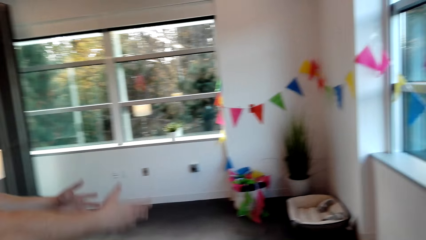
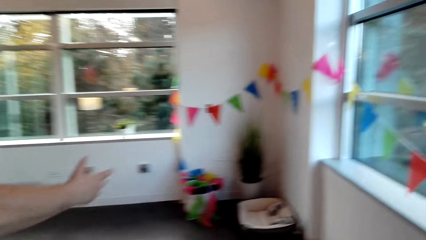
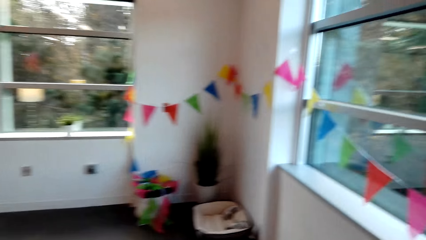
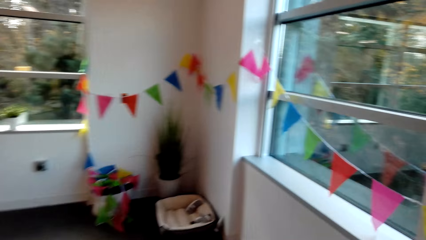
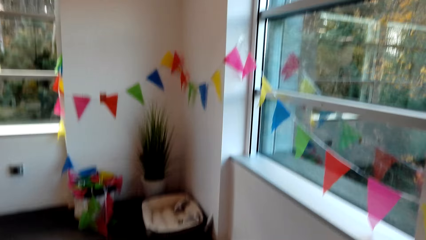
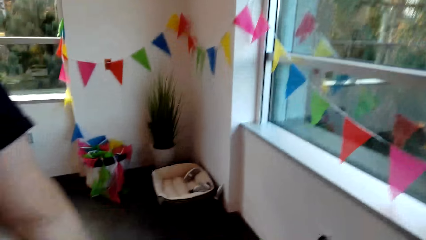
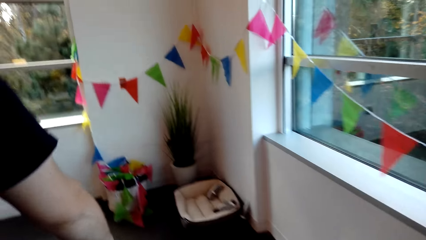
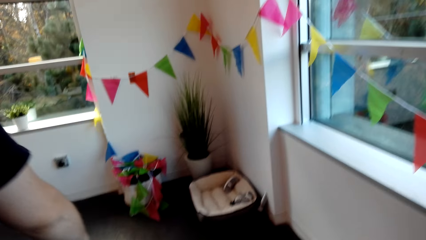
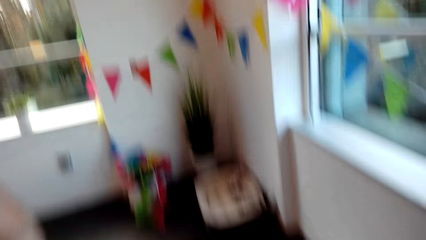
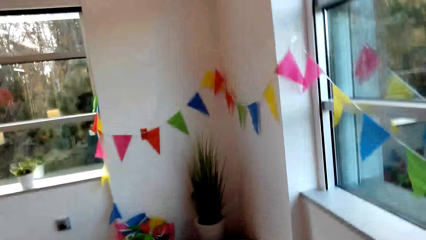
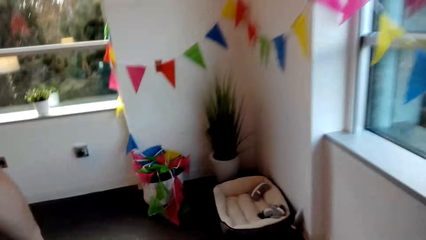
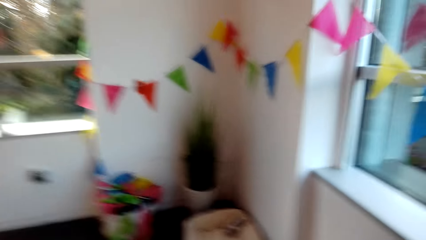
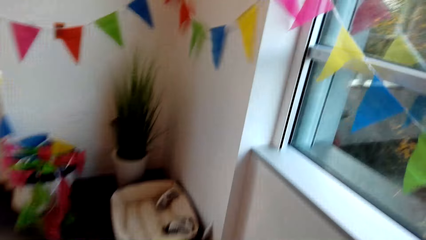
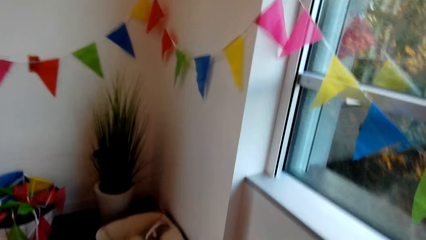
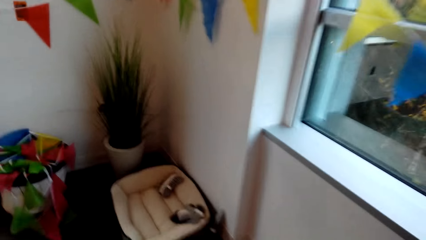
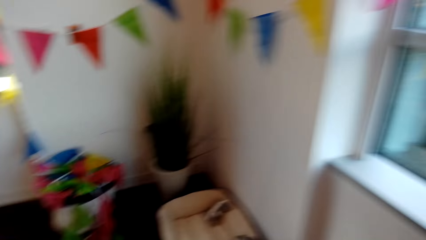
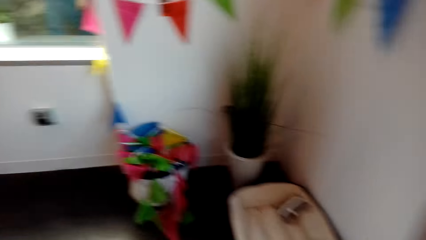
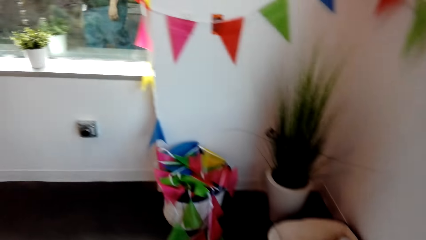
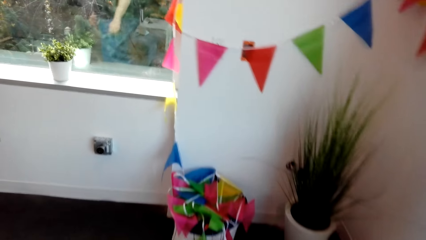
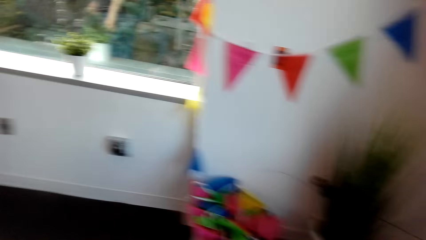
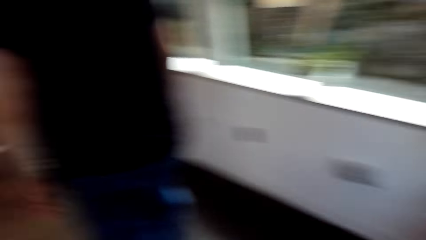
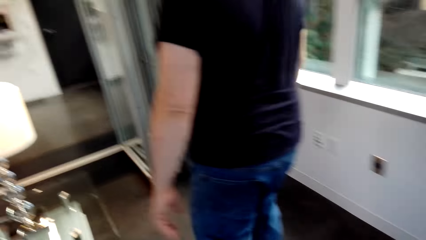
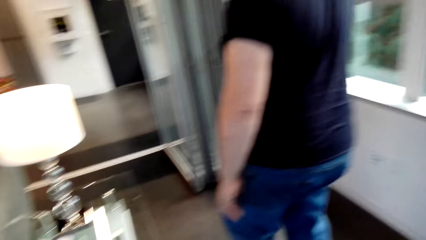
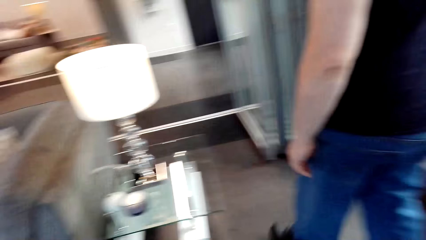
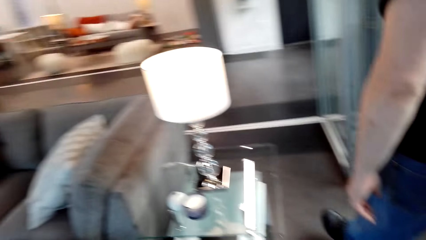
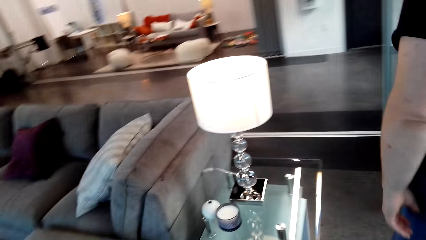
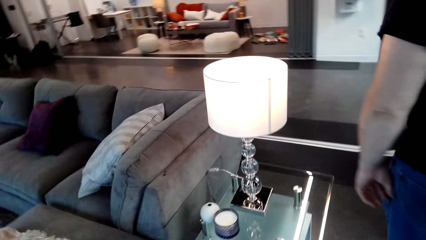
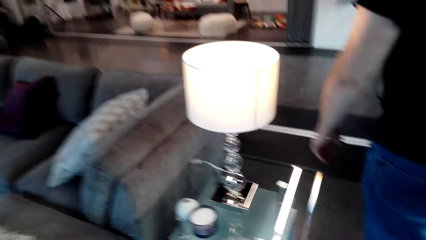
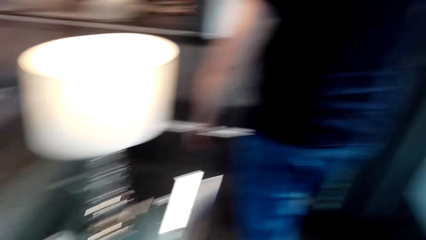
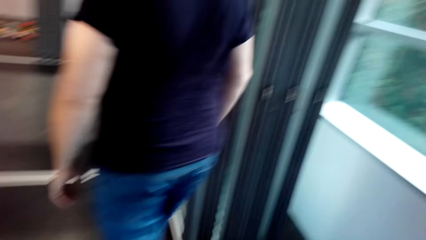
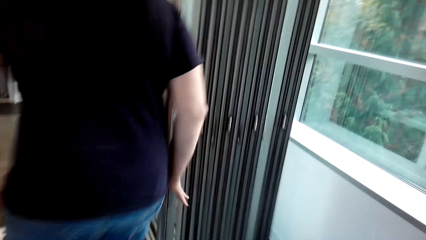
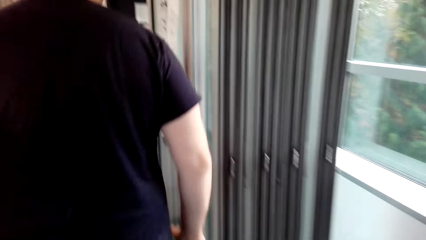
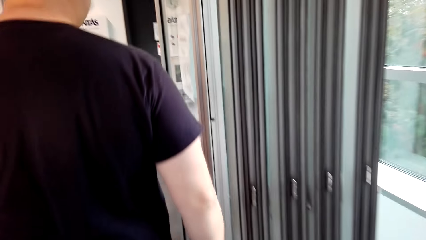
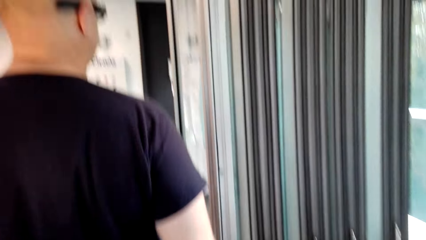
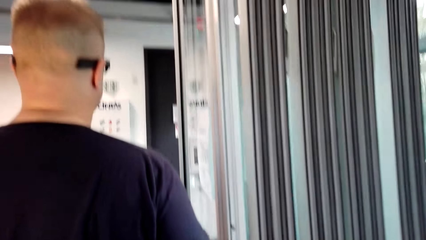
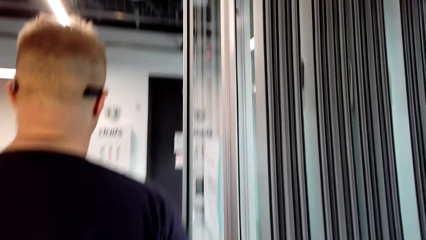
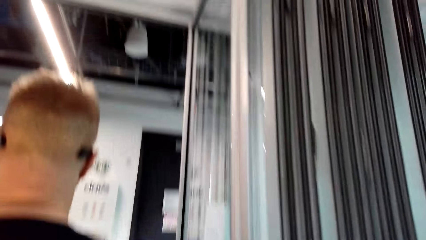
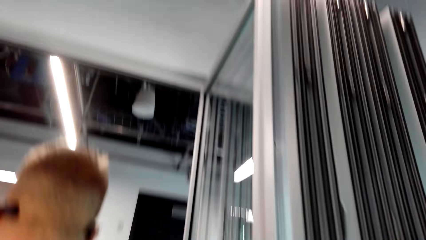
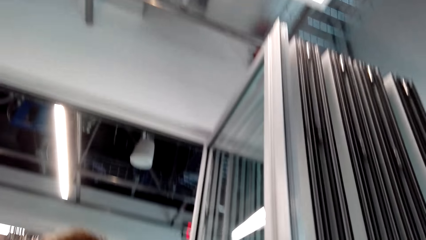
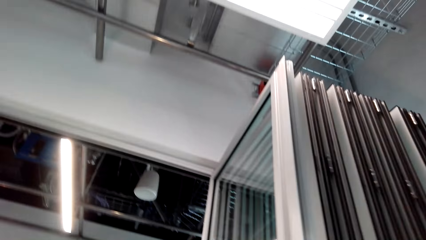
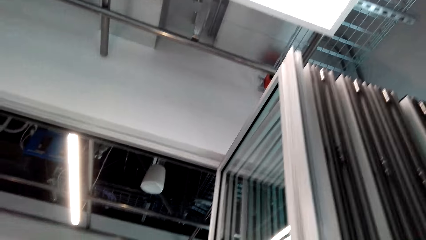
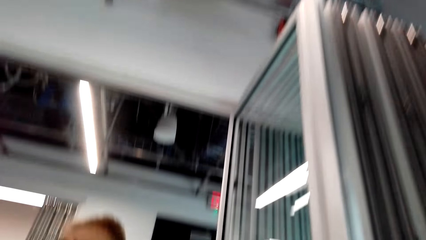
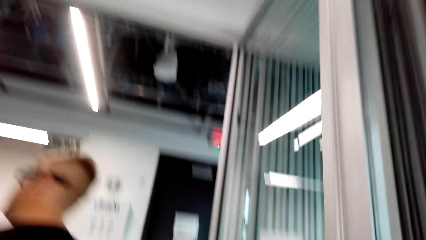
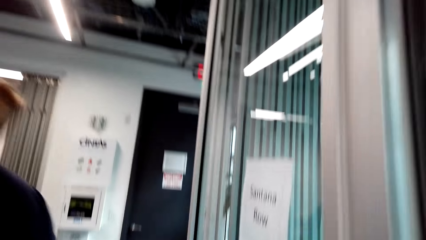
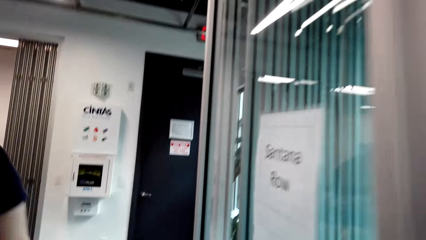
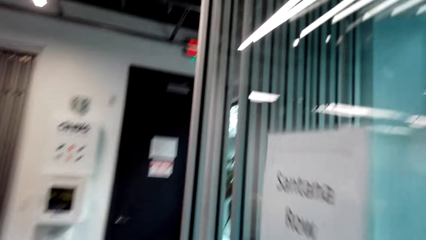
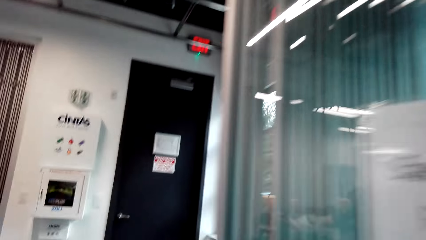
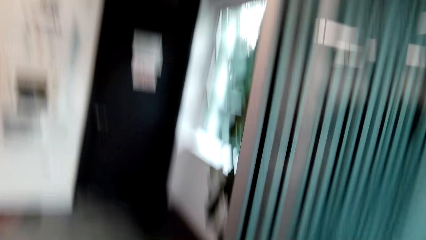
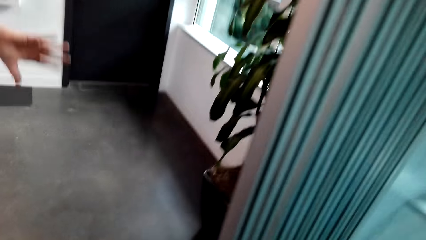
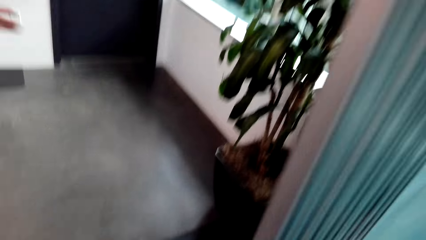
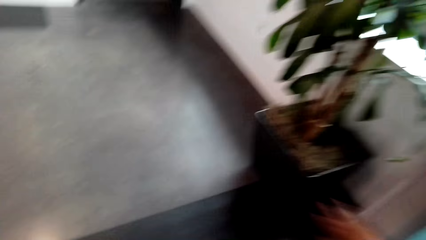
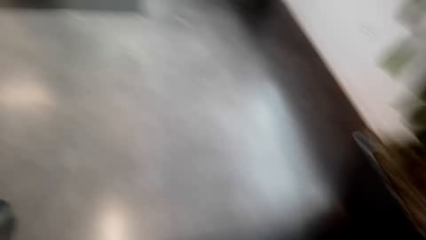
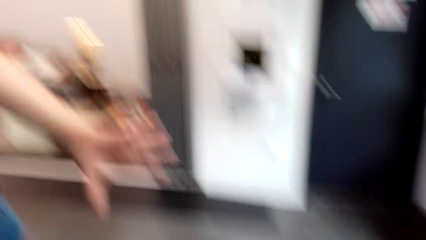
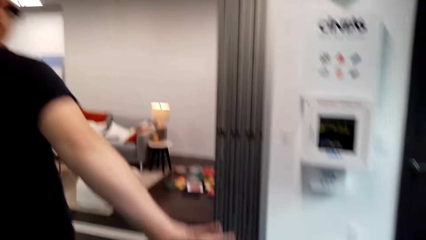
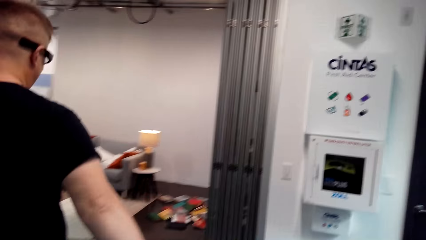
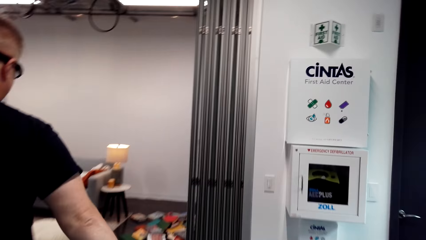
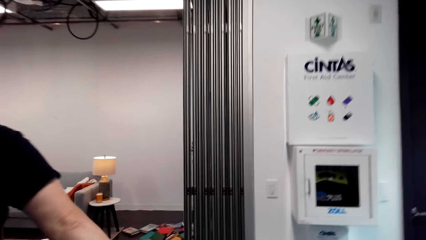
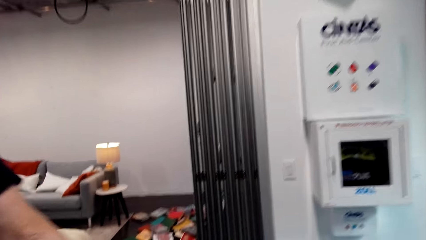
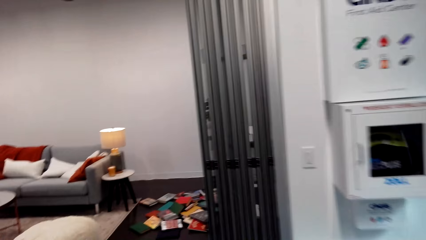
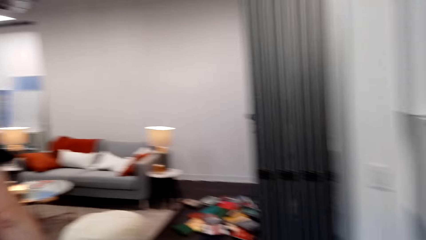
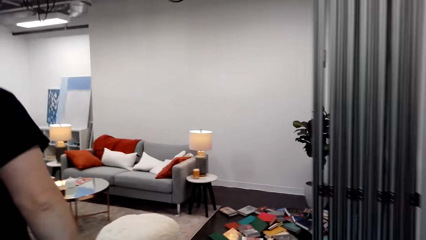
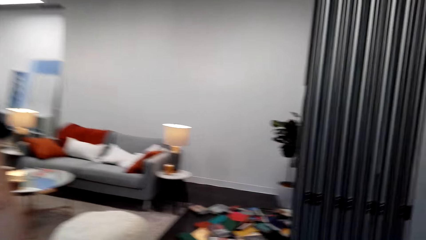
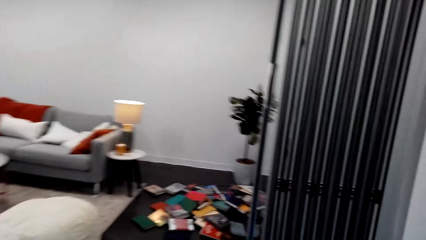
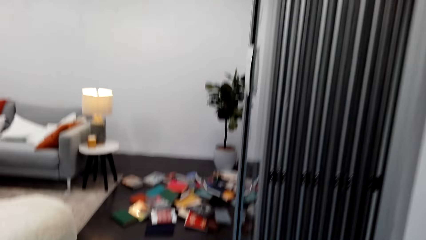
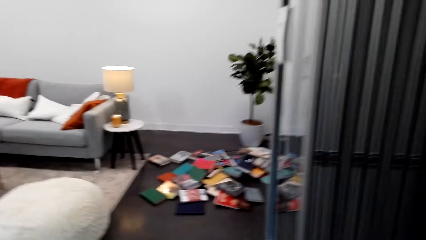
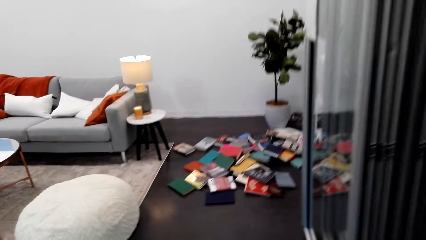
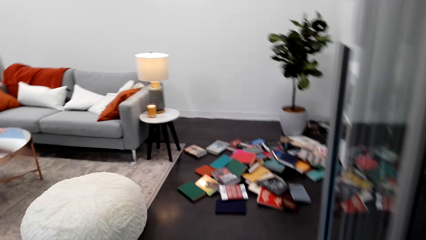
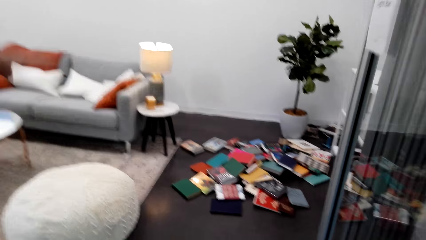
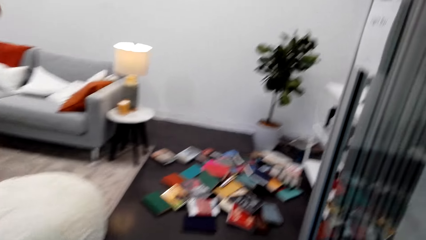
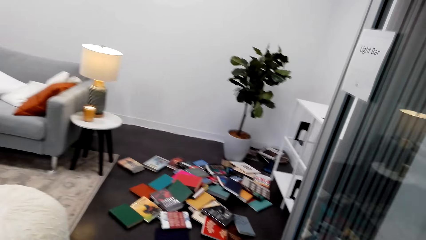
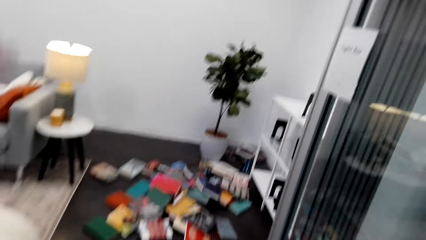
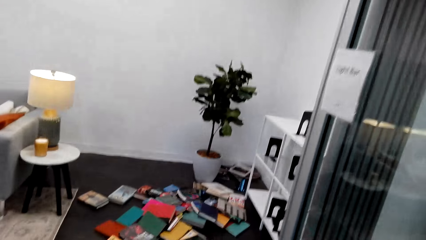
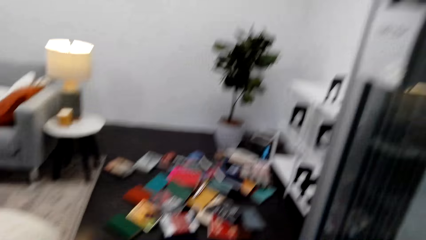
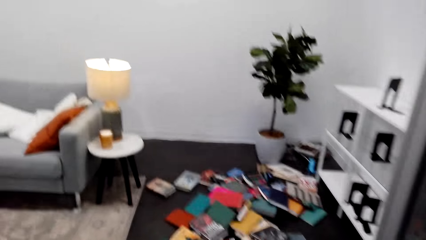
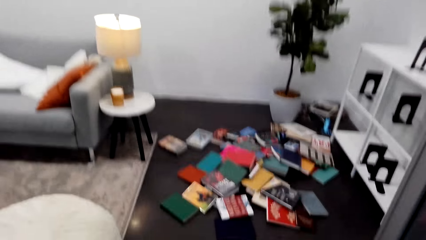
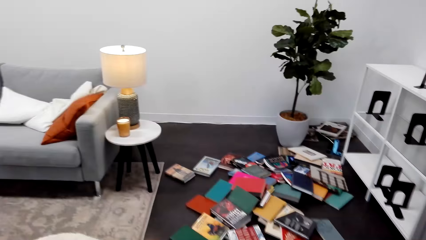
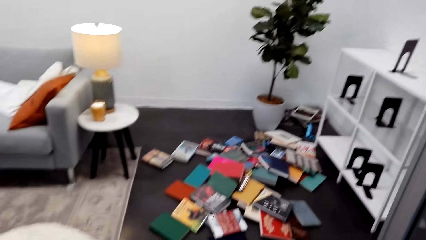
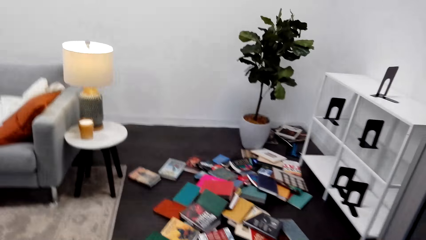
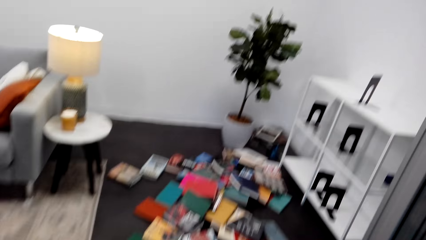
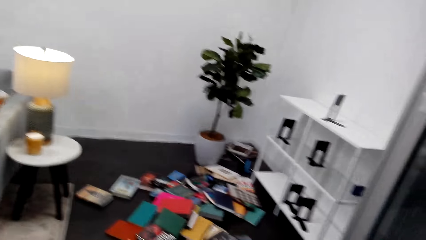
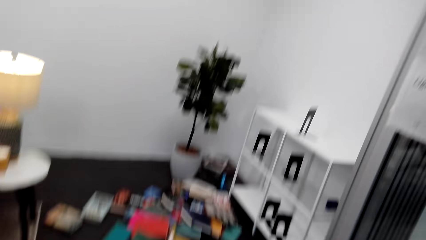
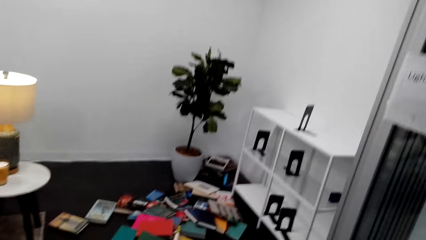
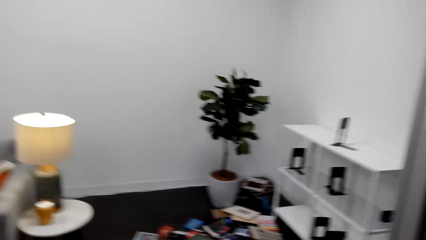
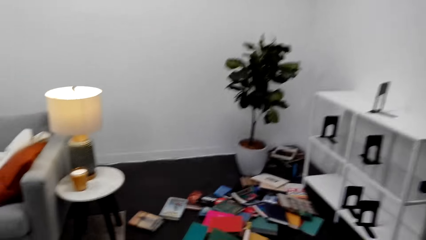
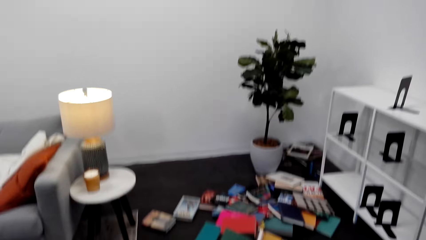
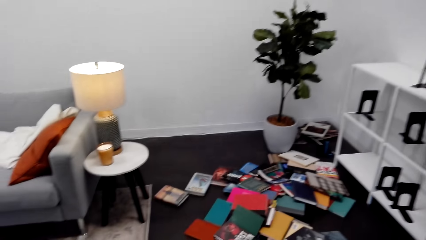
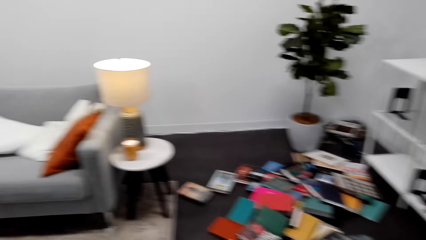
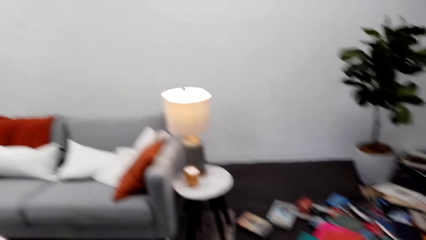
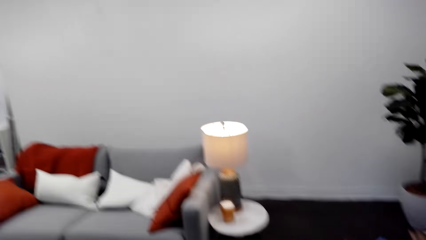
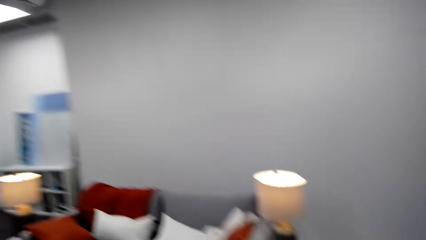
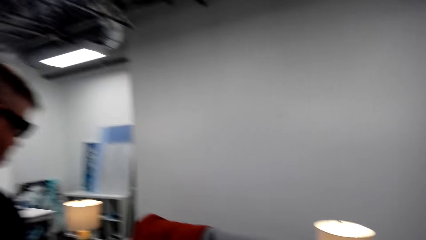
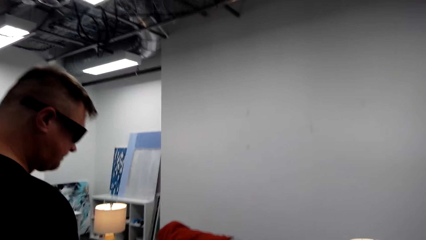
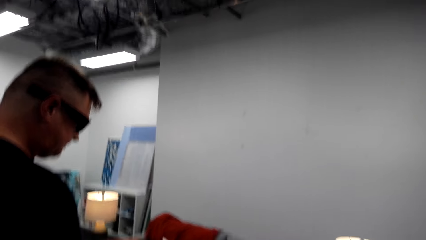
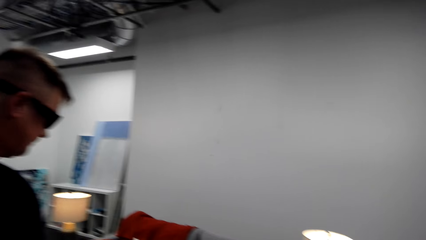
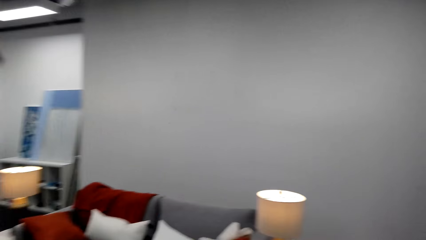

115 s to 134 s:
A man stretches hands and moves. The camera wearer moves. The man hits the shoulder on the glass wall. The camera wearer speaks and looks up. The man speaks to the camera wearer. The camera wearer speaks to the man. They look at the books.
